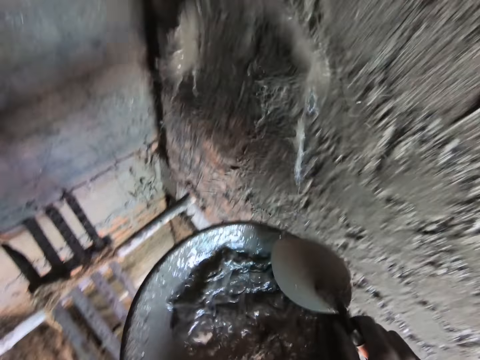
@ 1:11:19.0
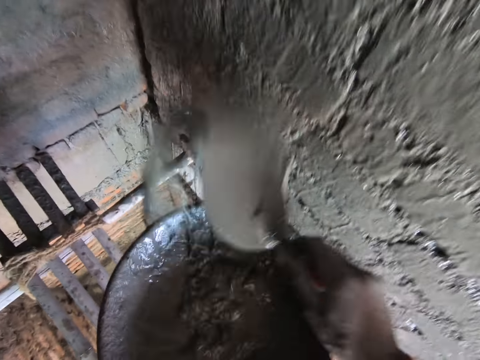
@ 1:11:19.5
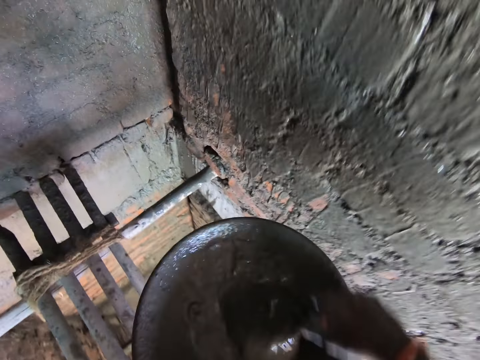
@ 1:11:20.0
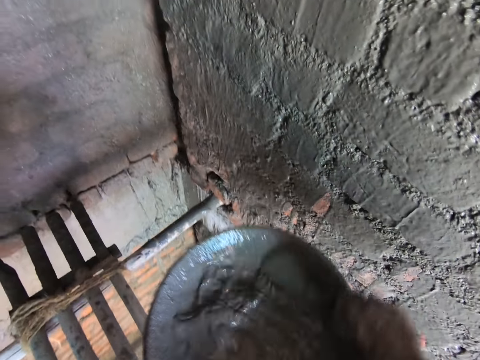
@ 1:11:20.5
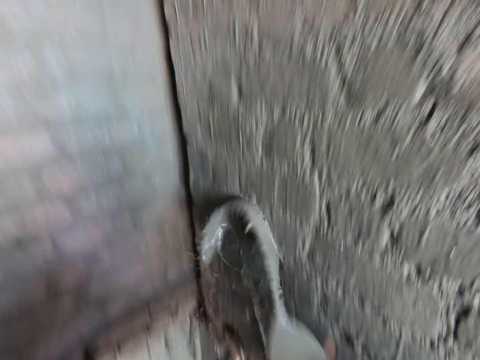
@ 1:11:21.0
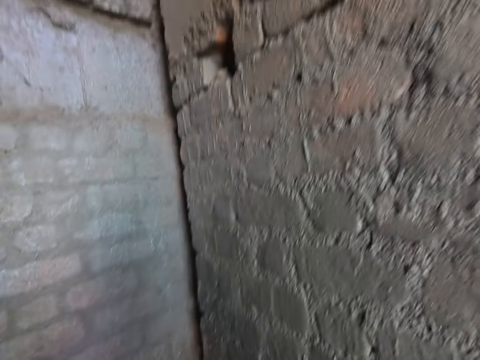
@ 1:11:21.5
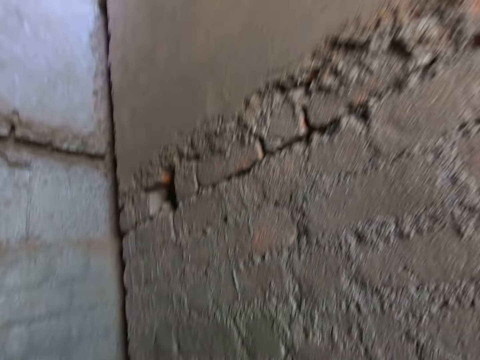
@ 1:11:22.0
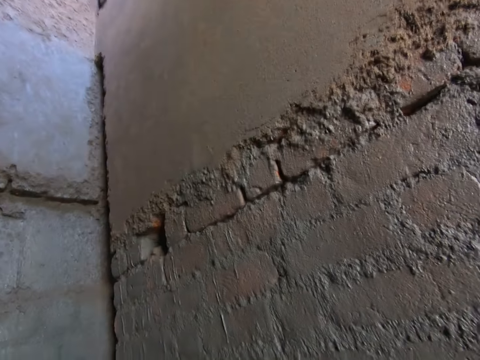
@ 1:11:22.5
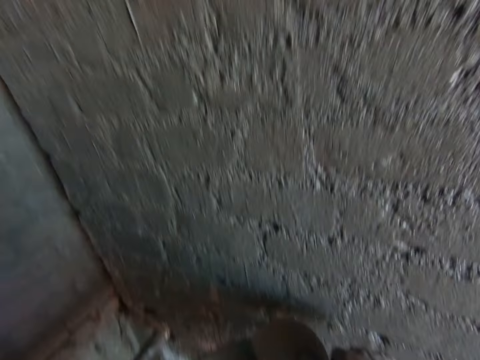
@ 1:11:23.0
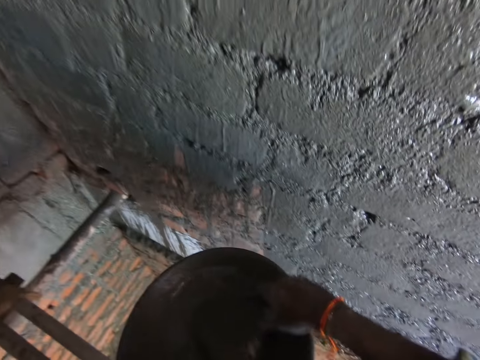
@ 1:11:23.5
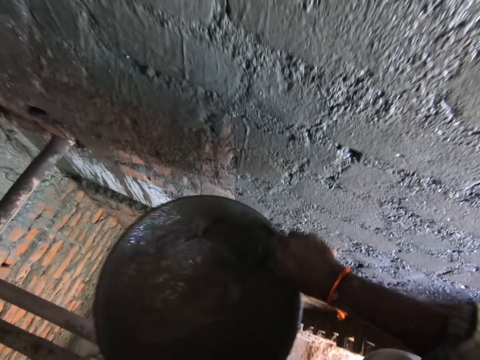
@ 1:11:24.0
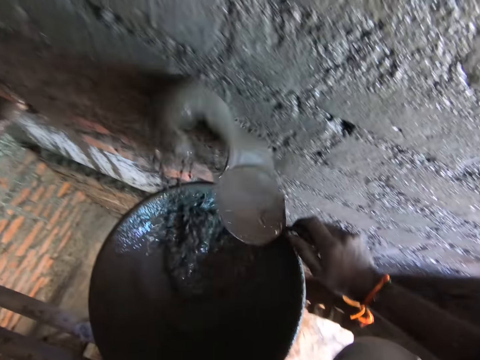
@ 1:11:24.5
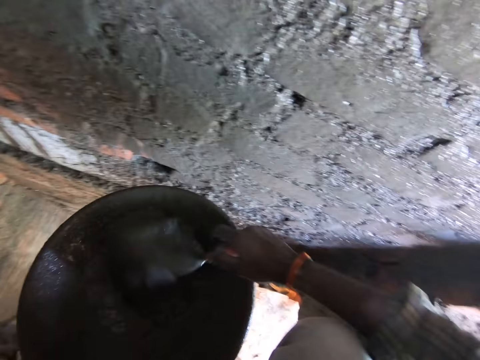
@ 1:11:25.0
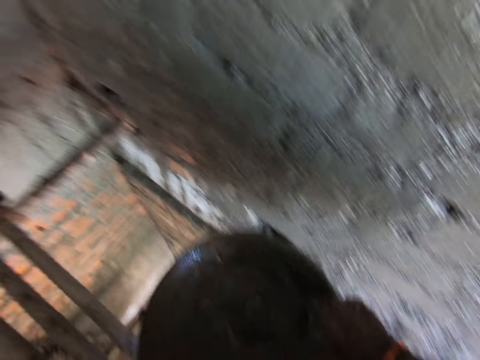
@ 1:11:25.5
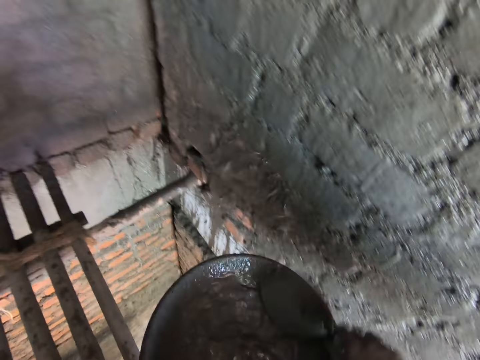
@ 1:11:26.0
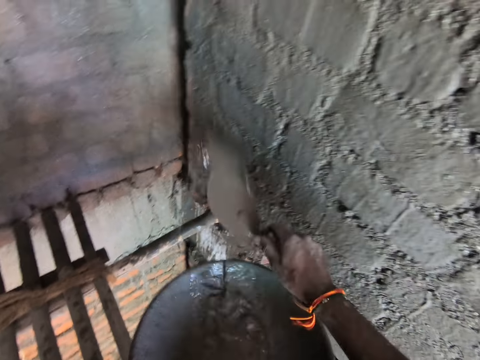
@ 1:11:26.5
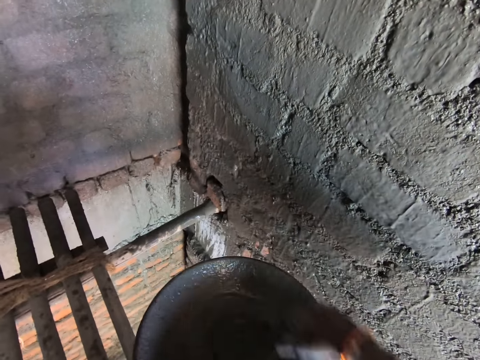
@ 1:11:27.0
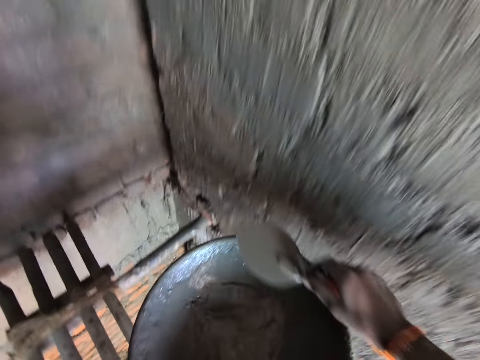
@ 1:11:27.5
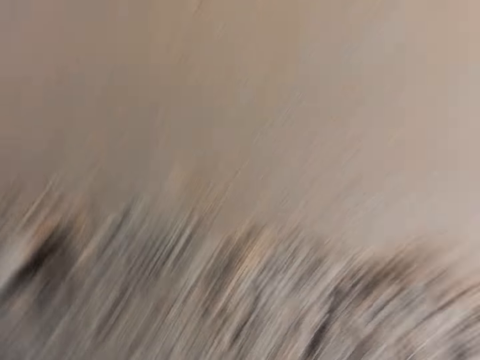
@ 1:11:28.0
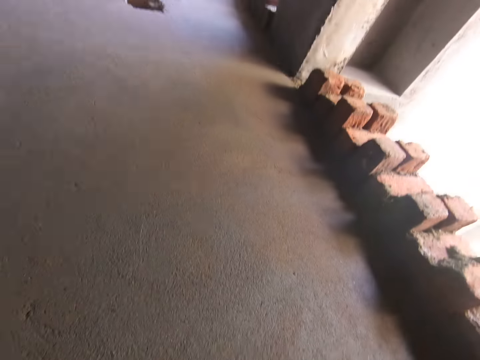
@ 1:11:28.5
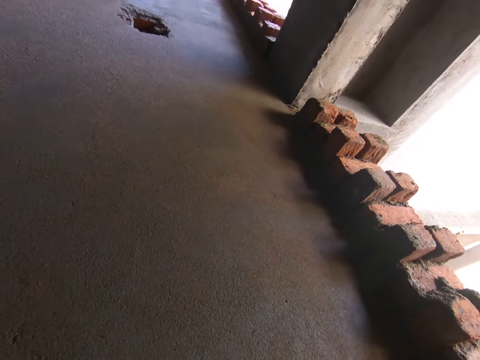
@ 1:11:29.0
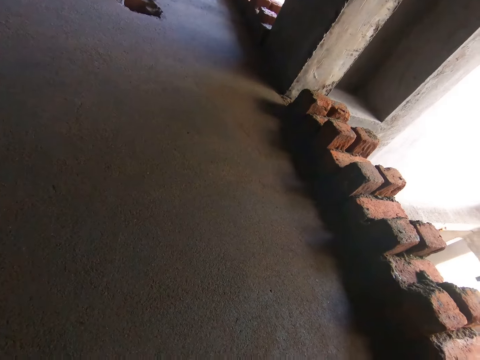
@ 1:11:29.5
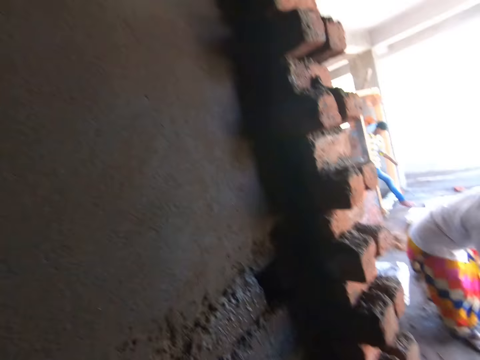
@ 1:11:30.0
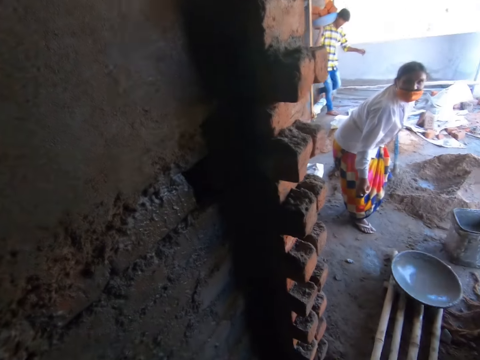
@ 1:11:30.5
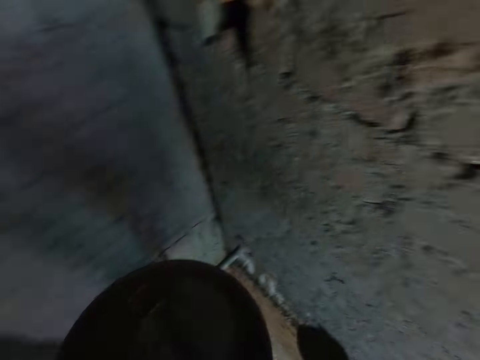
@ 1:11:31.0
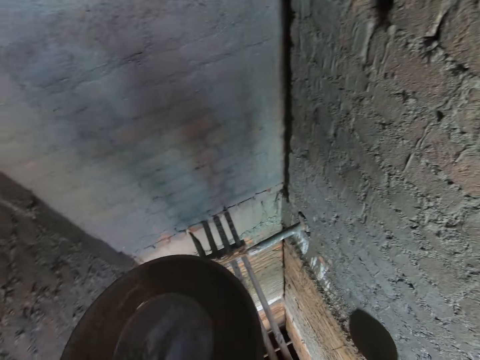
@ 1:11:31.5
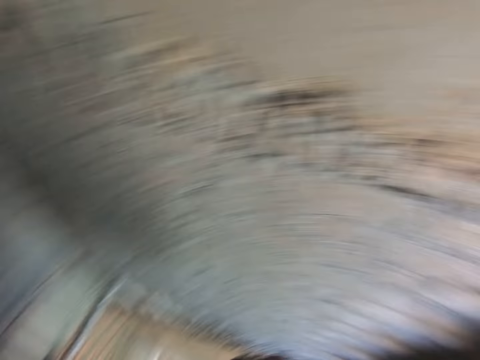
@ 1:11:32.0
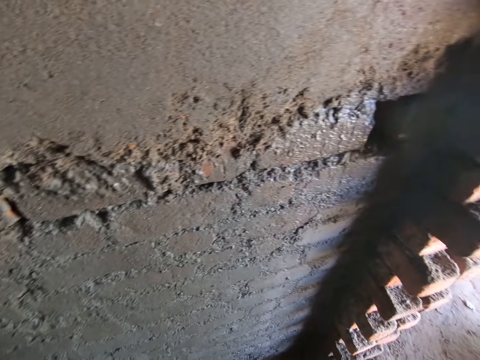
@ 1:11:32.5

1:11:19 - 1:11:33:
The camera wearer looks at the wall. They pour water on the wall. They interact with the woman. They look at the wall. The woman throws a basin.

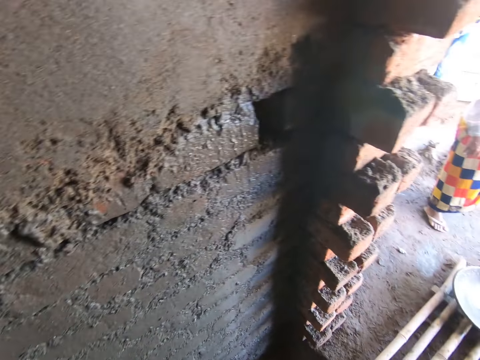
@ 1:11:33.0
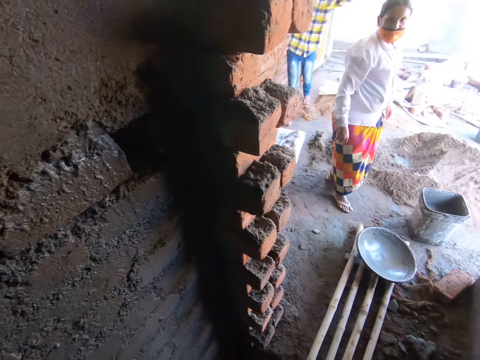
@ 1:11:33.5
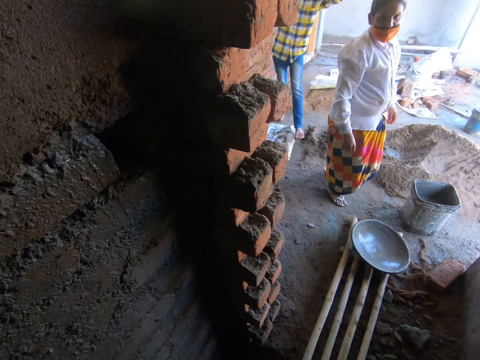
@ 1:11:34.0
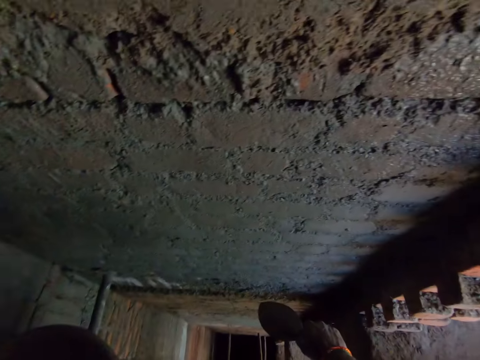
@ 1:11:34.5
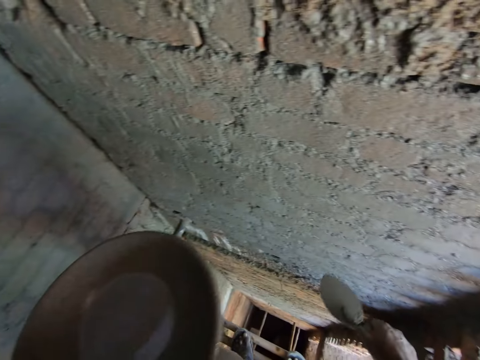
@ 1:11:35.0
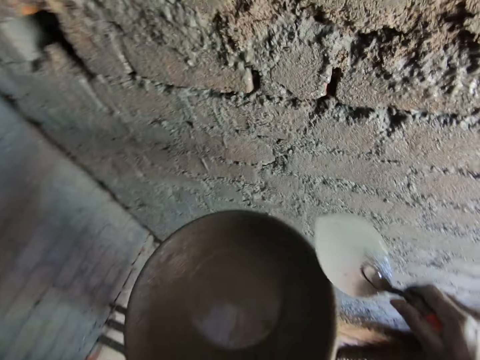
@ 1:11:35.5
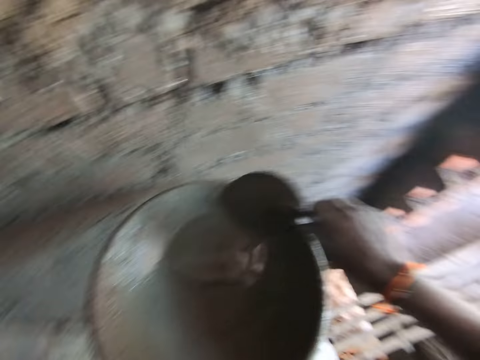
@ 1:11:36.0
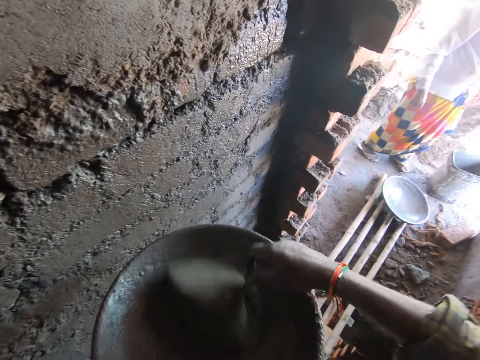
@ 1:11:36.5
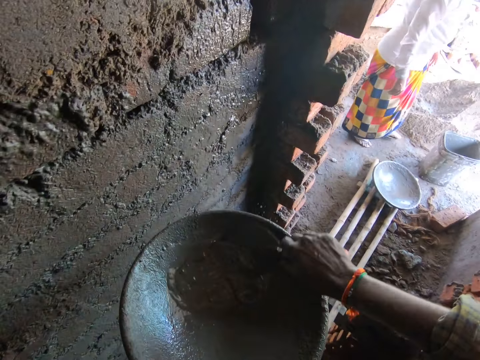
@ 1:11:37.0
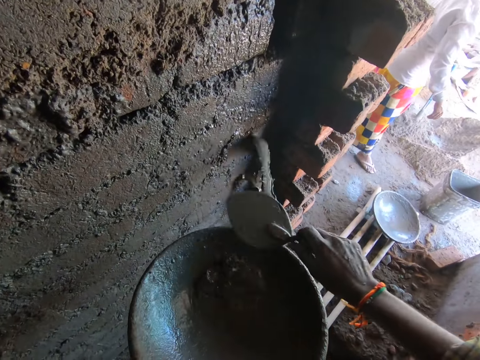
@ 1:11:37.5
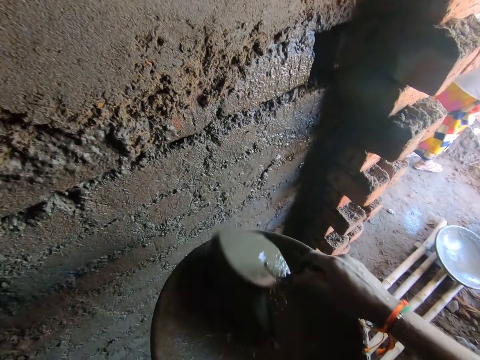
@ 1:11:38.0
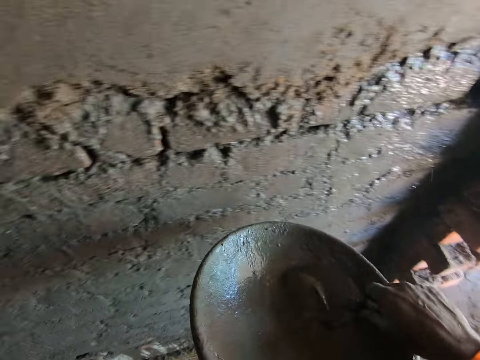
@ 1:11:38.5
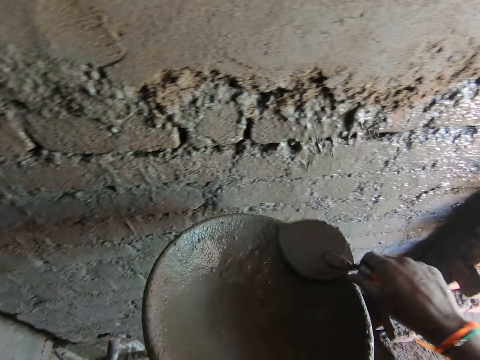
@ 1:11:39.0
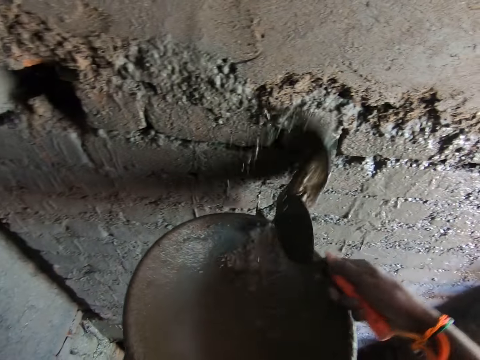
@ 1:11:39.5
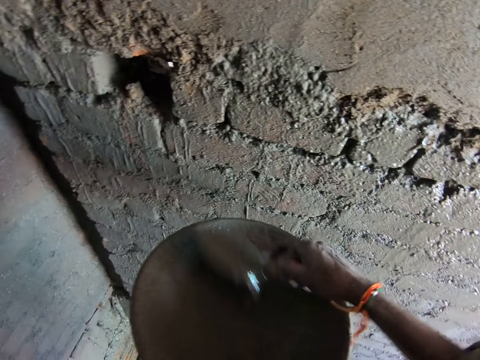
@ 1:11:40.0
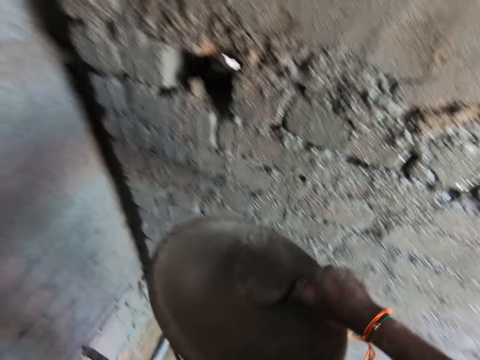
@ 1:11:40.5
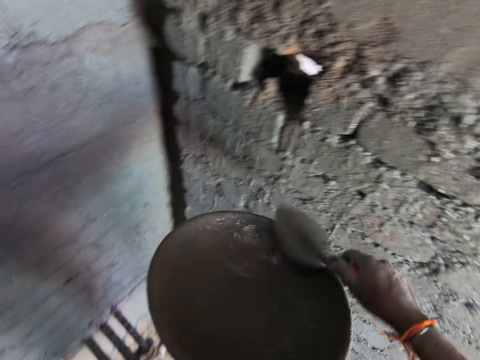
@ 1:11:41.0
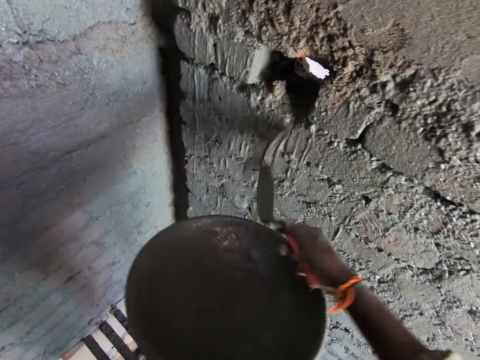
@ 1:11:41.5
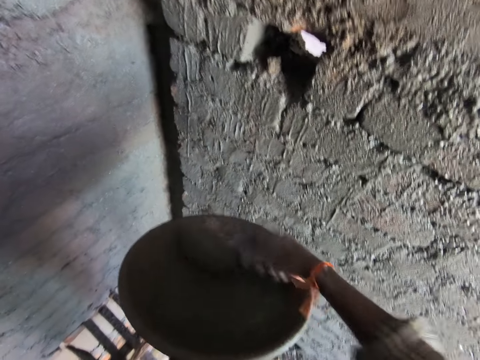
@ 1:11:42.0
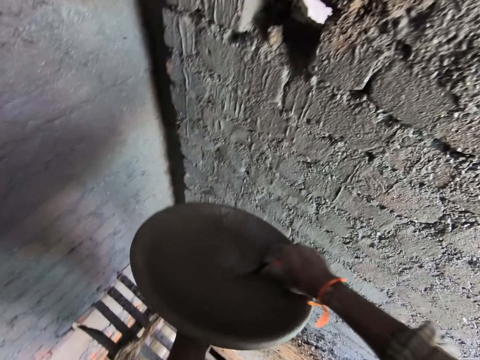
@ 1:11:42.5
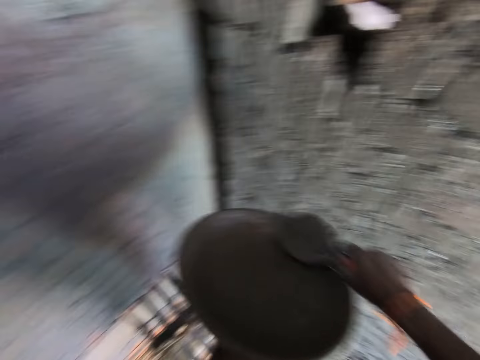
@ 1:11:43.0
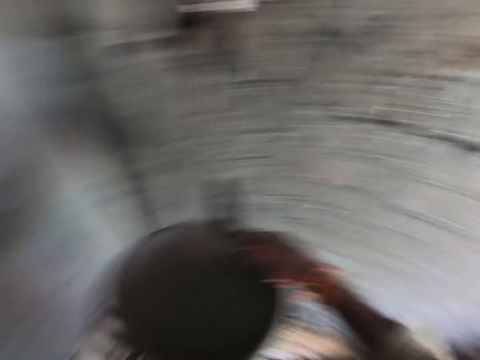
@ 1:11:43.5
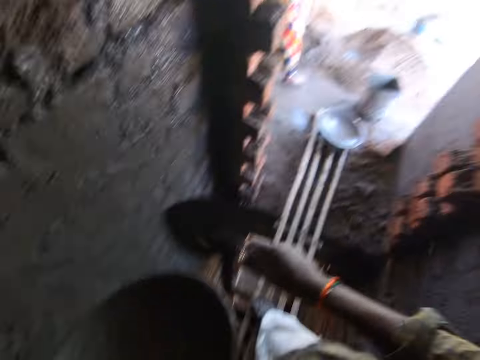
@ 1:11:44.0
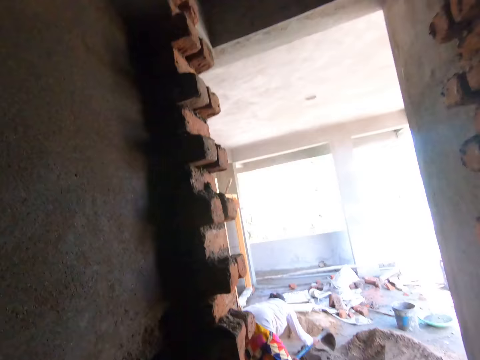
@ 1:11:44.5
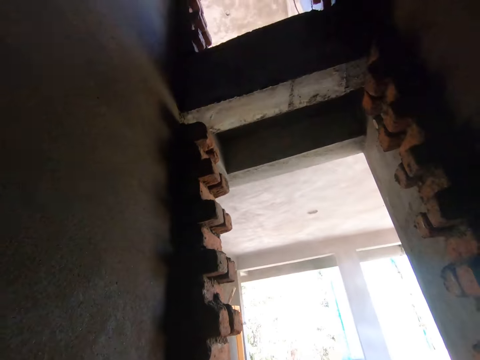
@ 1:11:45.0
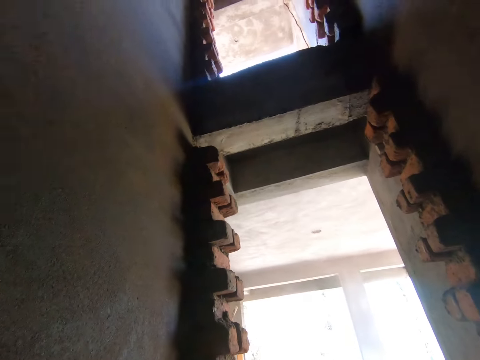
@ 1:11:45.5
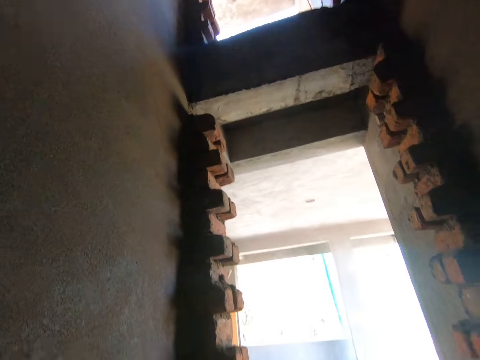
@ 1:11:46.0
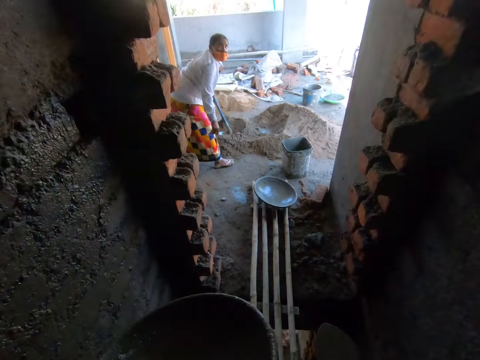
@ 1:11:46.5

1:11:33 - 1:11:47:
A person interacts with the camera wearer. The camera wearer looks at the wall. He scoops water from the aluminum bowl of water onto the wall with the brick trowel in his right hand. He stares around.
